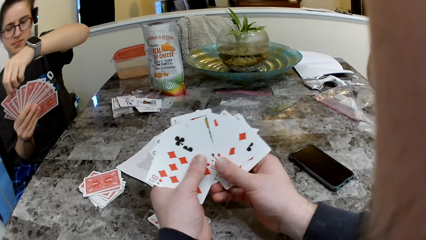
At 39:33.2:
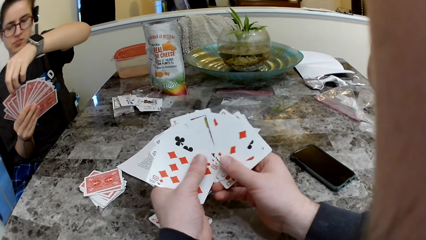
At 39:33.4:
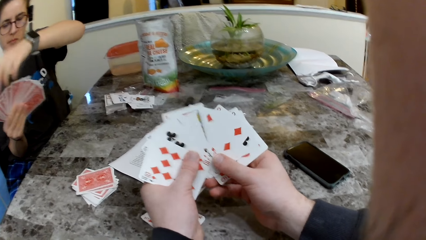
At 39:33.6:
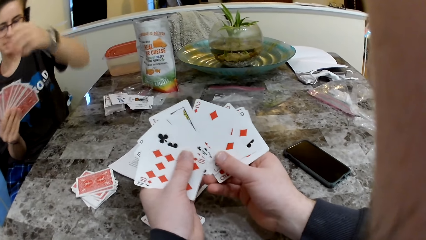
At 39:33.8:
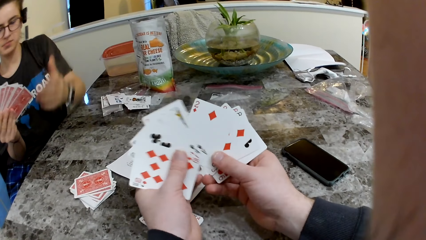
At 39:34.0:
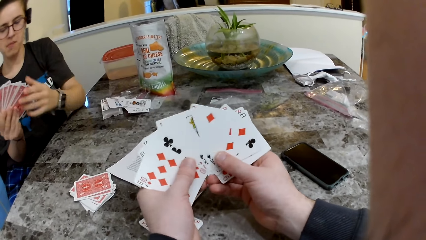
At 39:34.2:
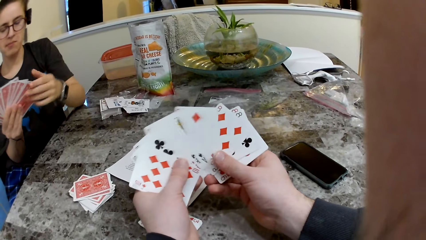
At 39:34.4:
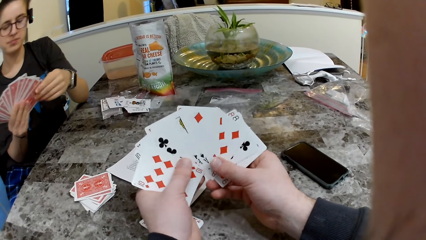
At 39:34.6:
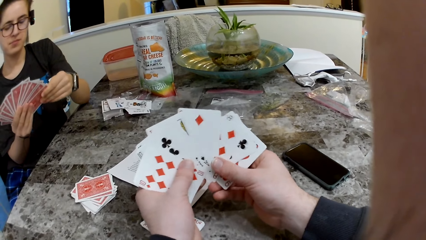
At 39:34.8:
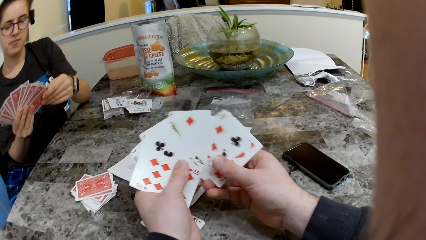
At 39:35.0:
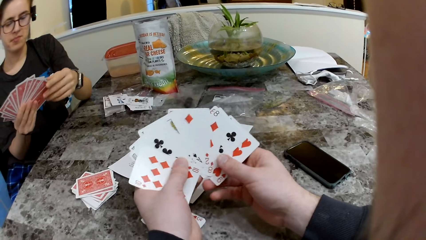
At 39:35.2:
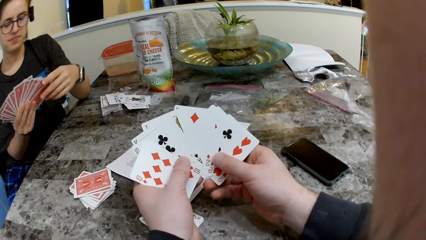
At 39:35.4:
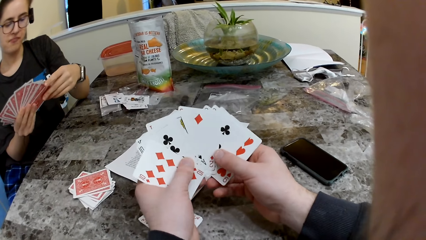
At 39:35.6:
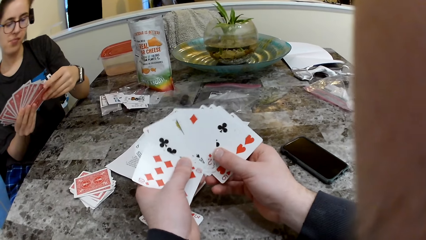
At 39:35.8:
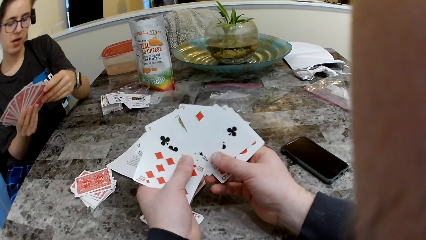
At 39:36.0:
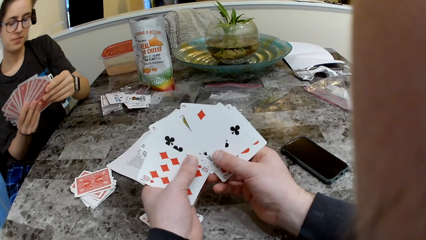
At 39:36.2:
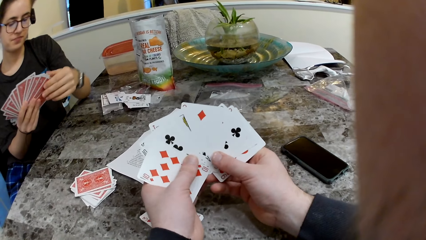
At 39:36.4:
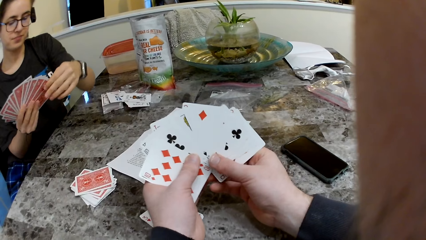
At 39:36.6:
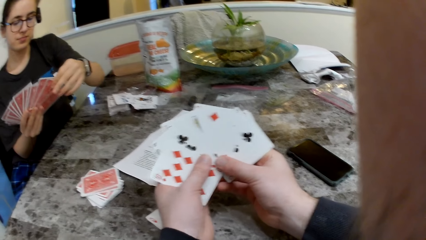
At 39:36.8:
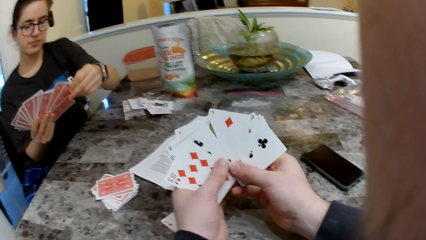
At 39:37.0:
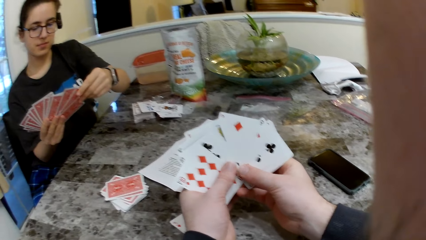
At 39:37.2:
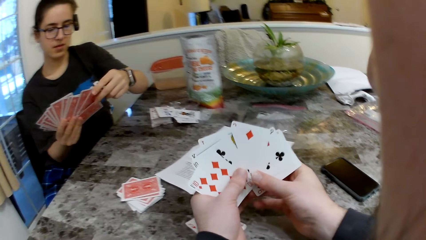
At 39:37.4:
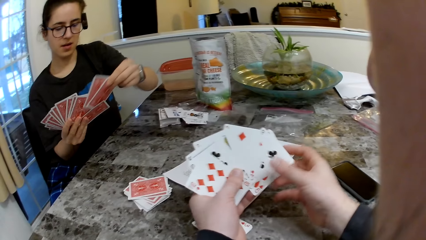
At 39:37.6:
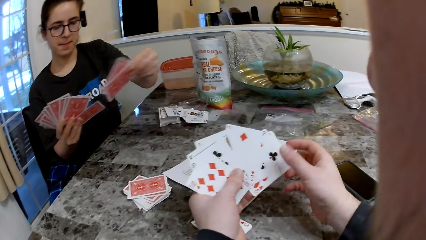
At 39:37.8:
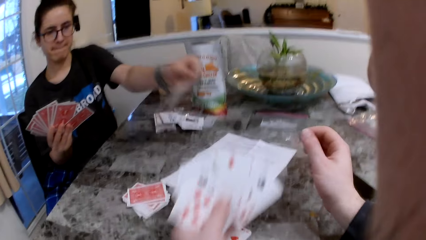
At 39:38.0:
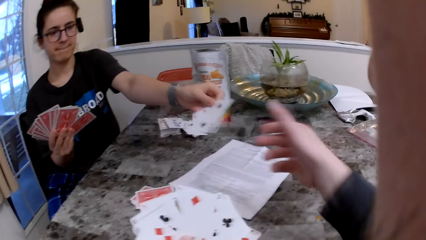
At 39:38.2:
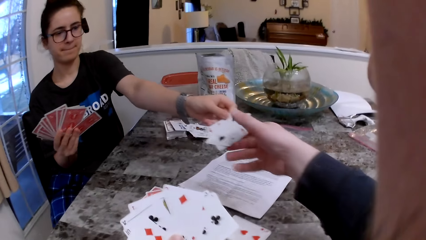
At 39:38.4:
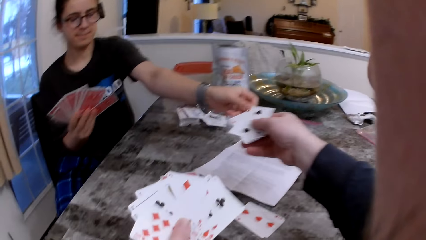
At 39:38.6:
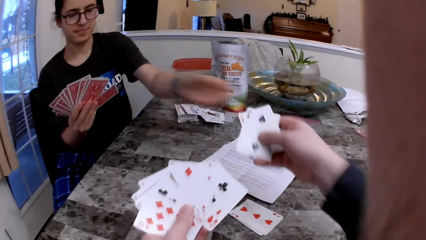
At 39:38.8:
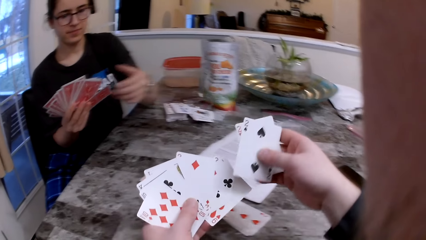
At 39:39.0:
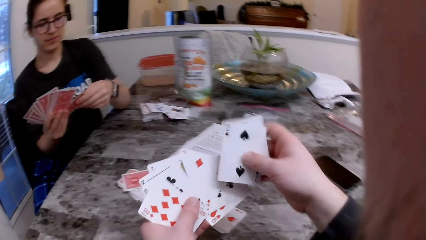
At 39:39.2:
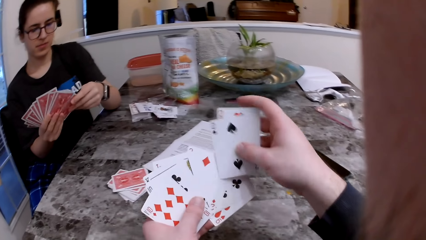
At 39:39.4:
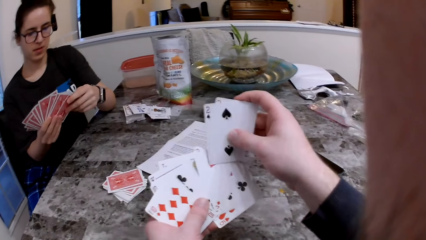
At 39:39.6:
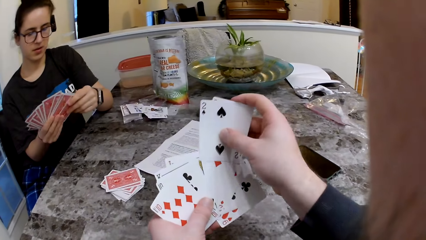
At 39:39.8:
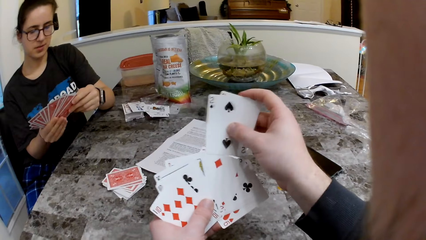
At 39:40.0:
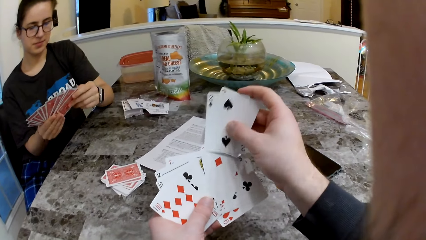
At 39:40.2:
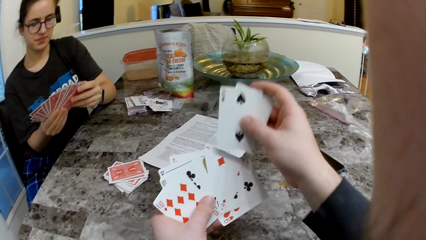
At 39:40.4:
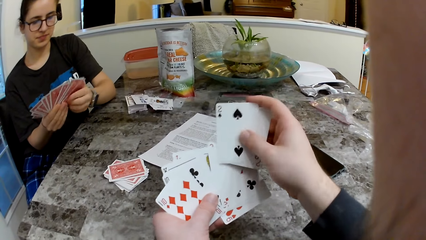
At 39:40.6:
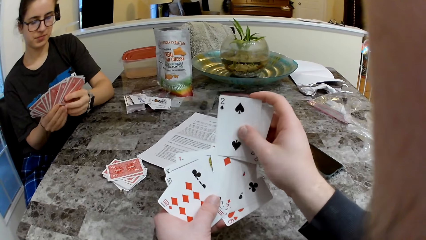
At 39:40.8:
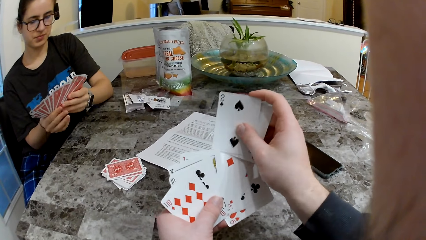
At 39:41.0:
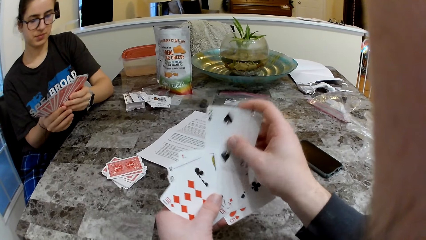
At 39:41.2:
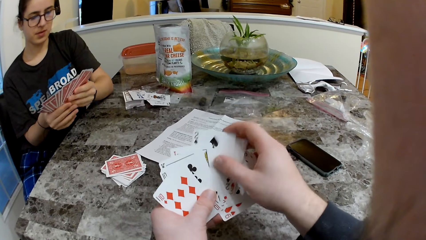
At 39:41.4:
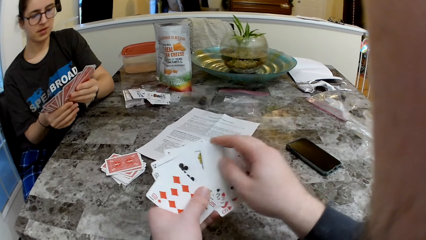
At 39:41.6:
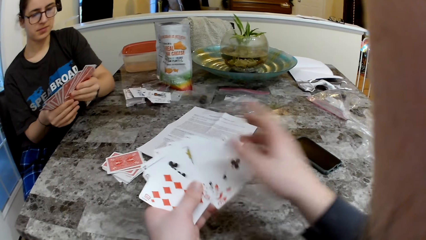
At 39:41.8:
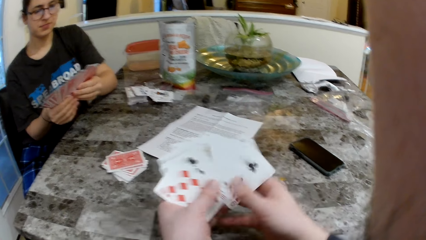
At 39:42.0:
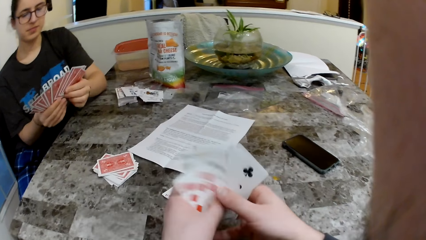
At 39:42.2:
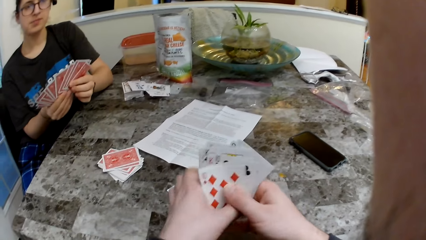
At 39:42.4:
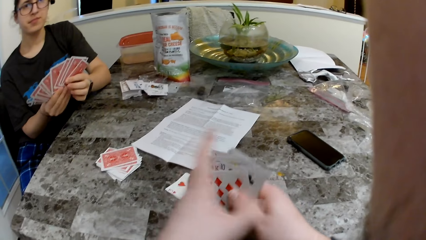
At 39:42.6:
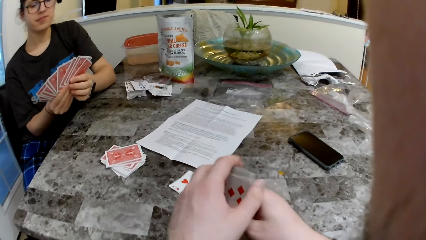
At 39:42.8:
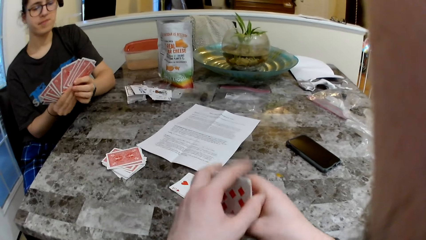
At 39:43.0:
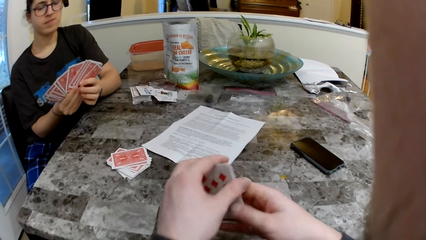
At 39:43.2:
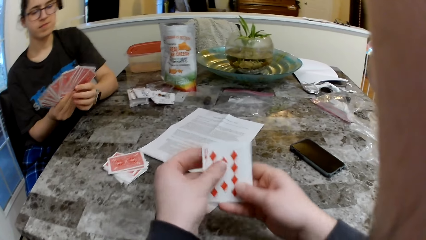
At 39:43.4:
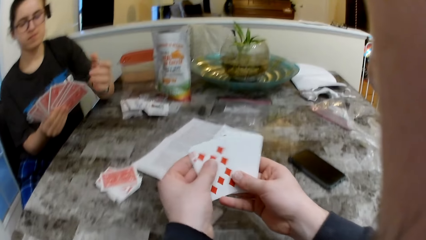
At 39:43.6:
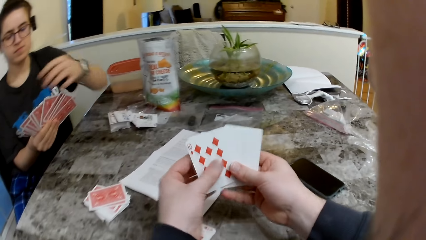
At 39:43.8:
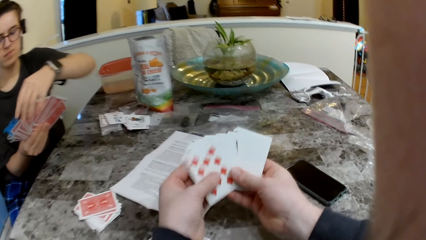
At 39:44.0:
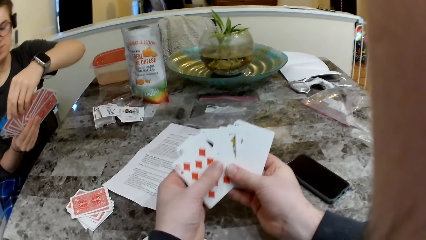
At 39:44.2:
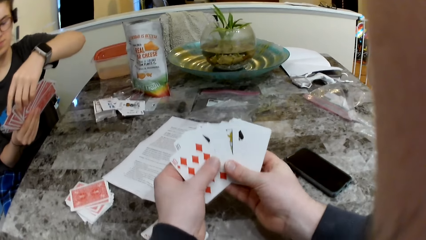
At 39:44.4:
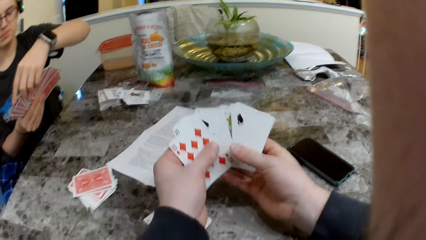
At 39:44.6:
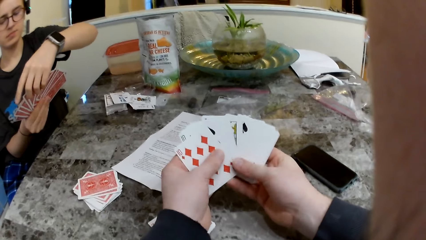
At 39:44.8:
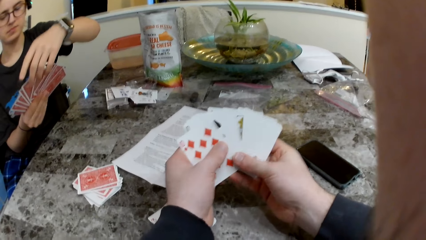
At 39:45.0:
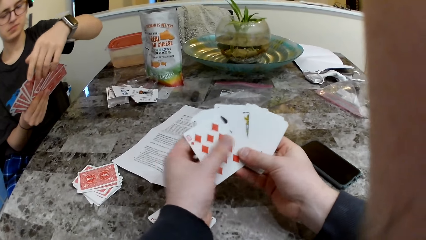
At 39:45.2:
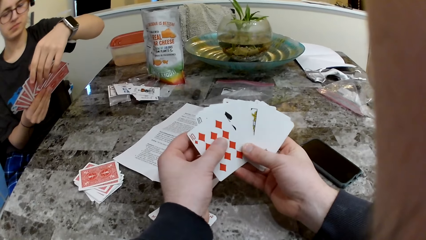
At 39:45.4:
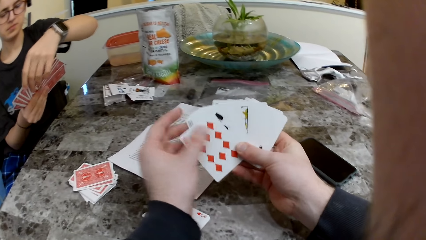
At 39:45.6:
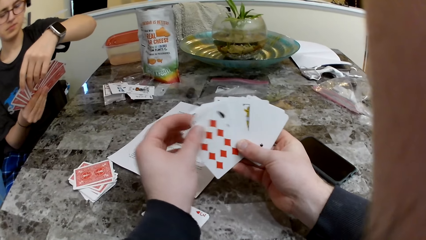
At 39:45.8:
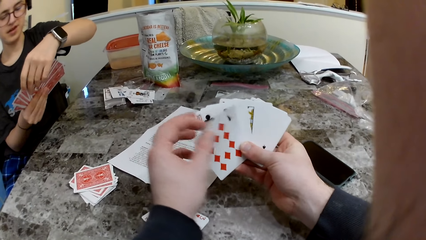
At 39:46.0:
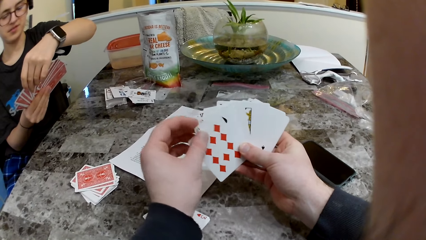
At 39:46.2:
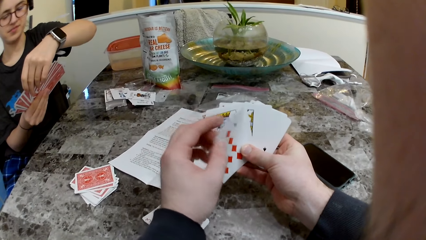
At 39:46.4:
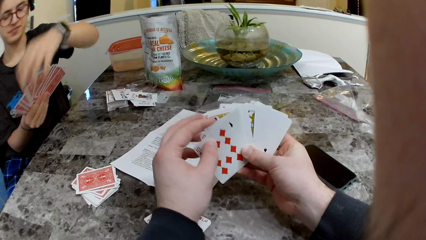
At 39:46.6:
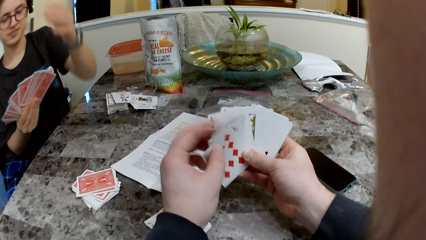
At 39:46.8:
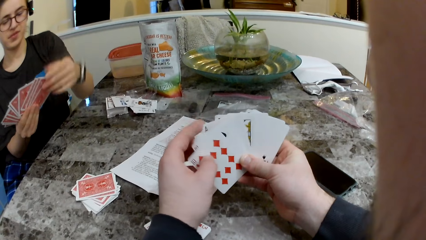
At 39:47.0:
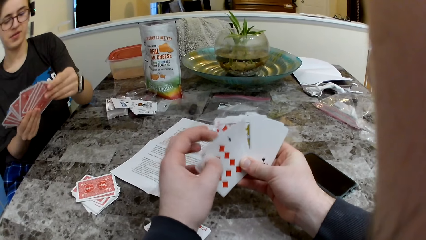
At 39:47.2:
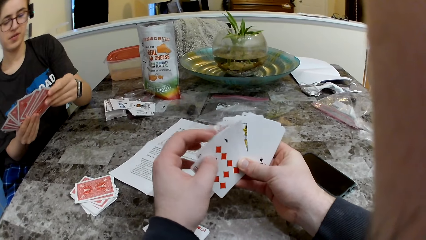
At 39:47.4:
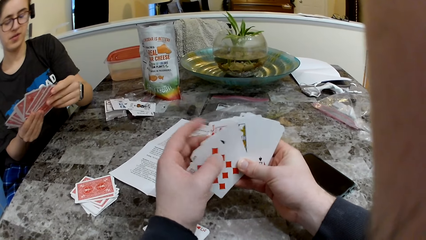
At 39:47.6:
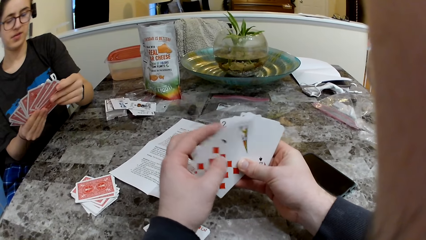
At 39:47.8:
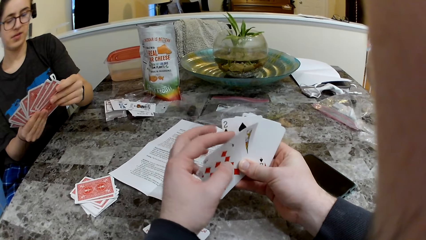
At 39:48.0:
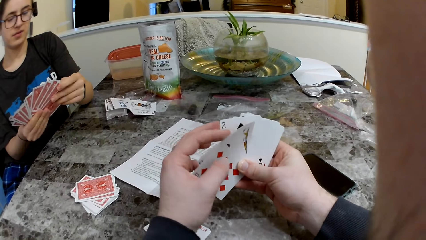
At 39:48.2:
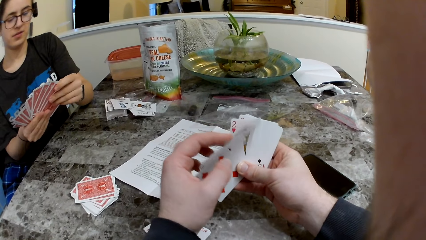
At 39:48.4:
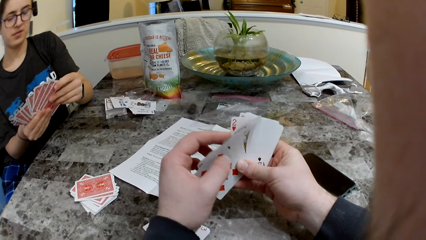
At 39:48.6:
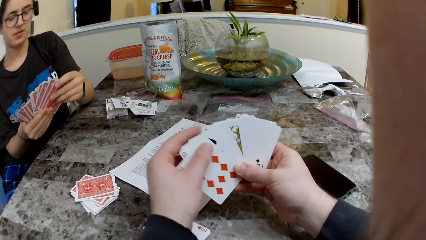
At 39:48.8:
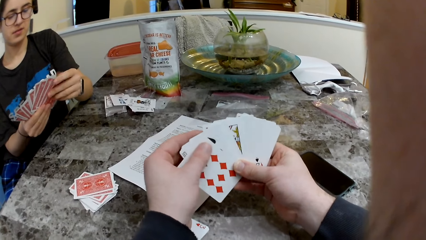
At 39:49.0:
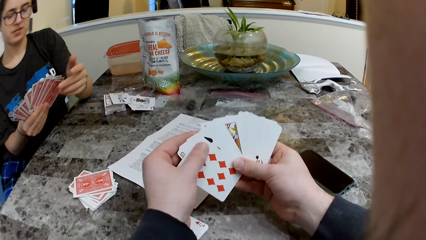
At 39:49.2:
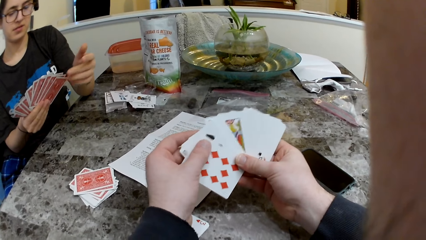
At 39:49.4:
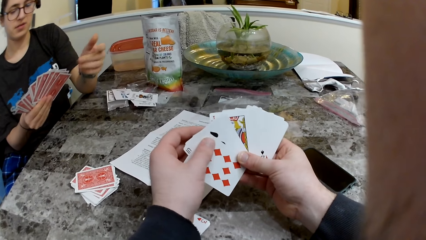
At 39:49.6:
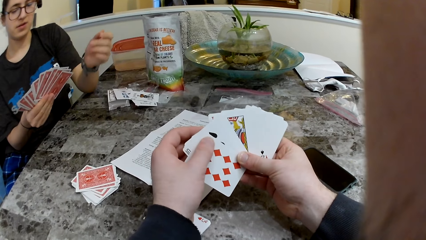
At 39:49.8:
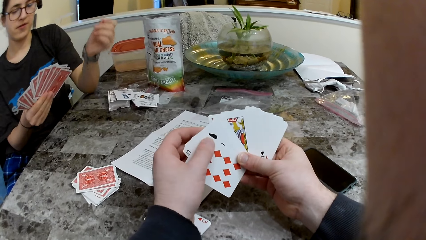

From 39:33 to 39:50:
The woman holds the card with the other cards. The camera wearer checks the cards. The woman checks the cards and passes the cards to the camera wearer. The camera wearer inserts the cards in between the other cards. They check the cards.
